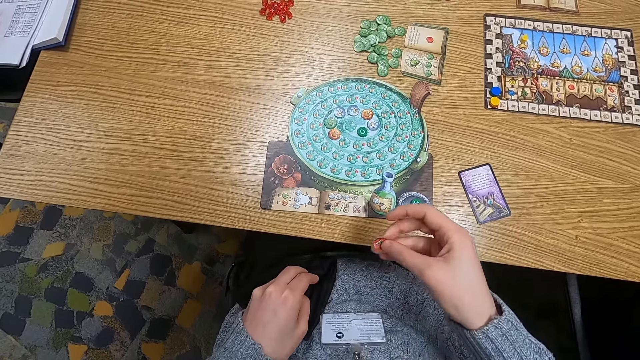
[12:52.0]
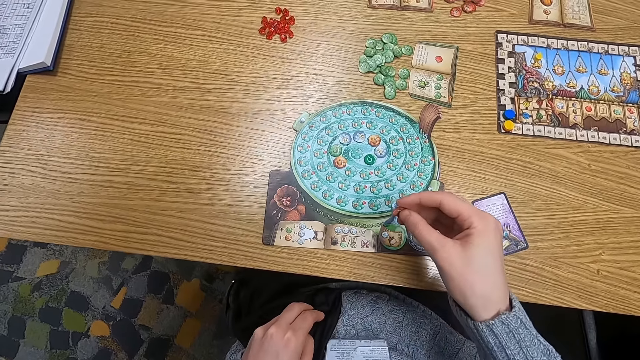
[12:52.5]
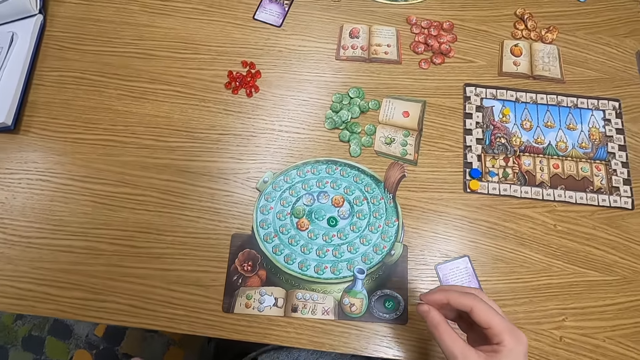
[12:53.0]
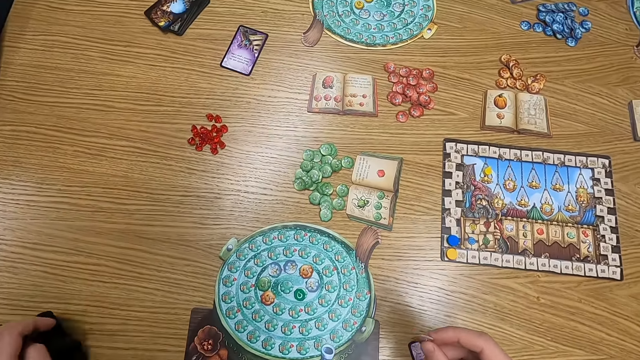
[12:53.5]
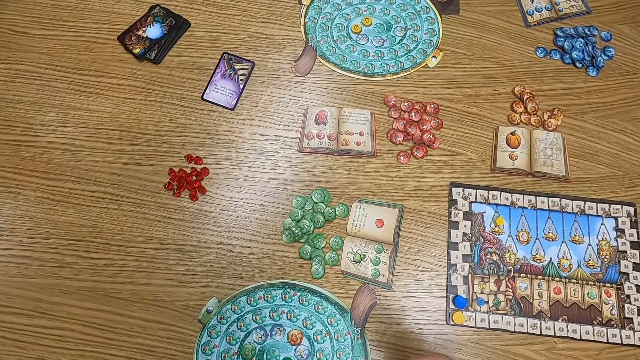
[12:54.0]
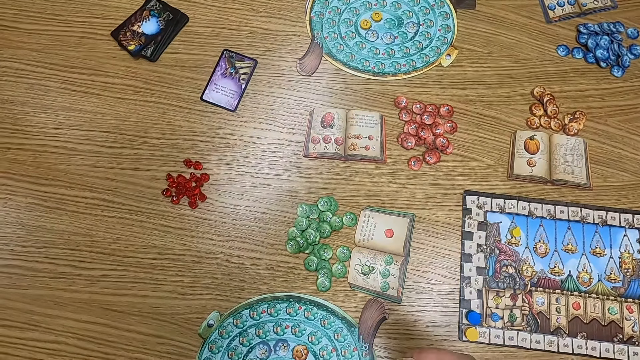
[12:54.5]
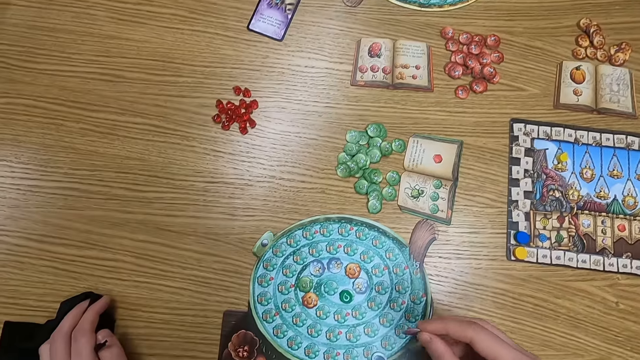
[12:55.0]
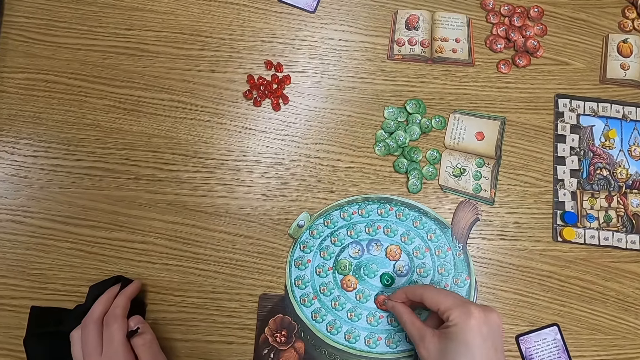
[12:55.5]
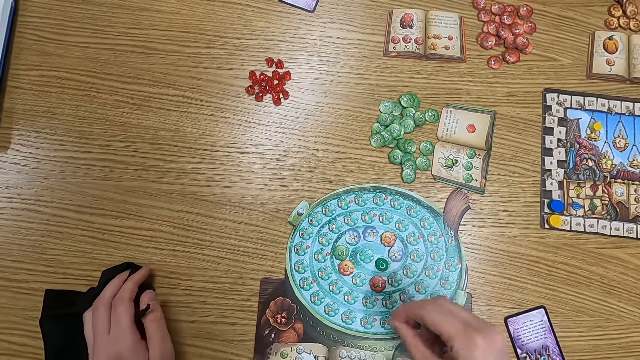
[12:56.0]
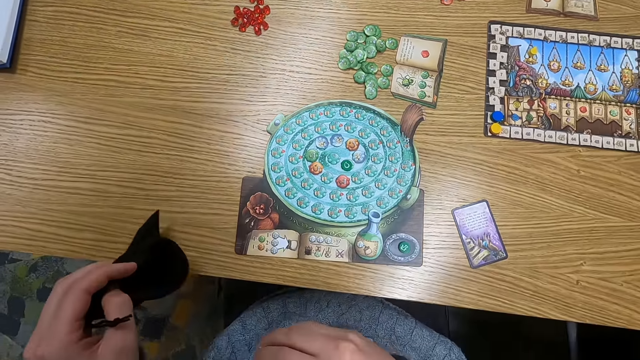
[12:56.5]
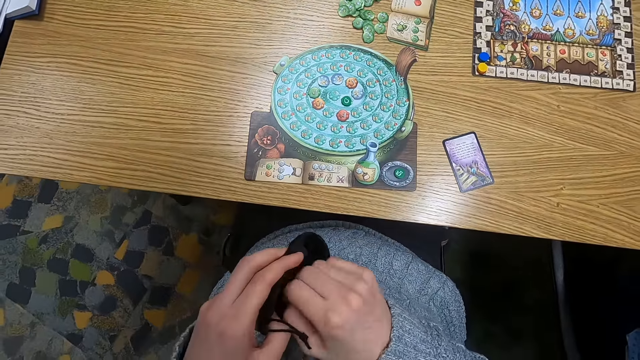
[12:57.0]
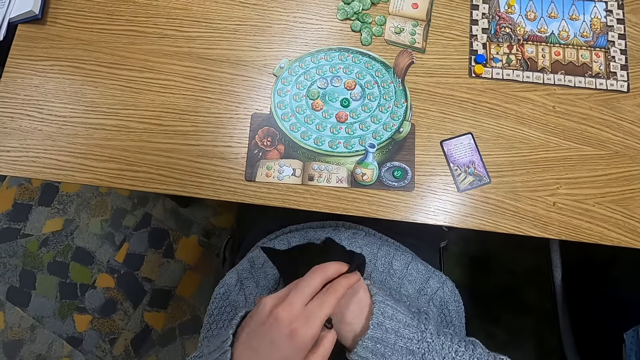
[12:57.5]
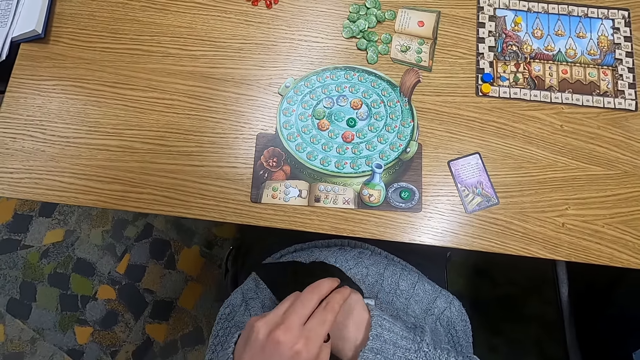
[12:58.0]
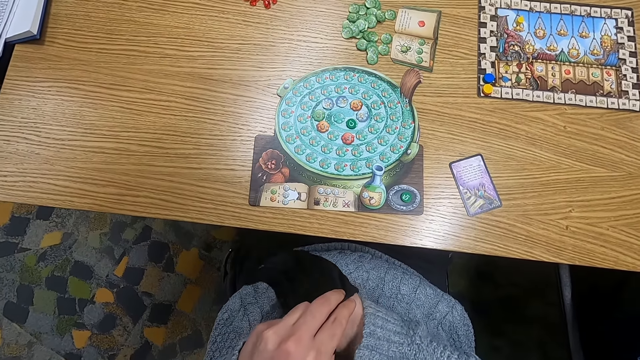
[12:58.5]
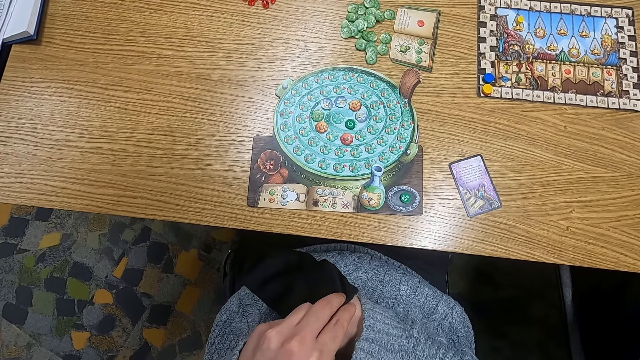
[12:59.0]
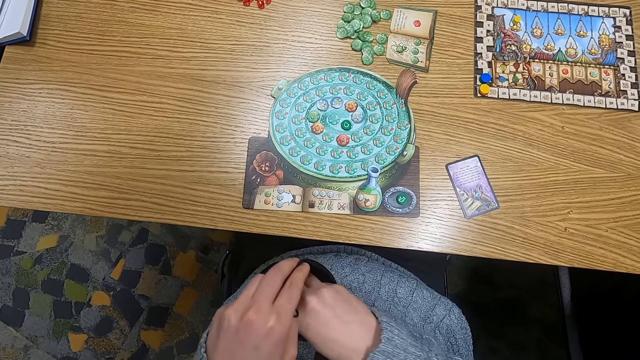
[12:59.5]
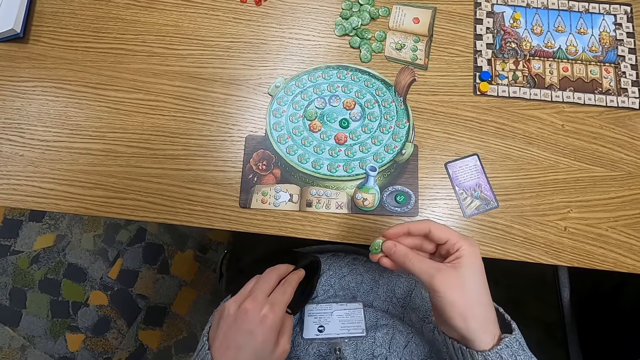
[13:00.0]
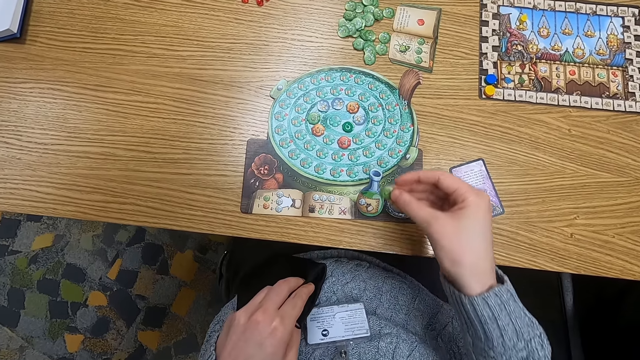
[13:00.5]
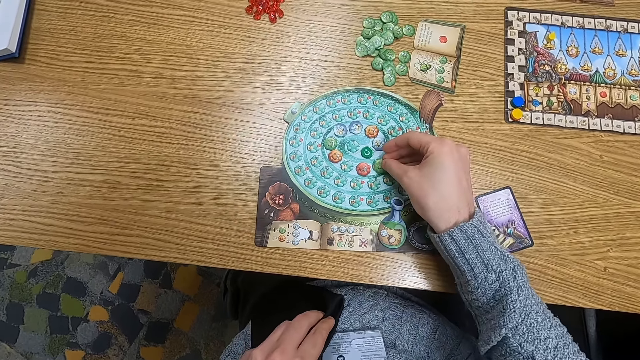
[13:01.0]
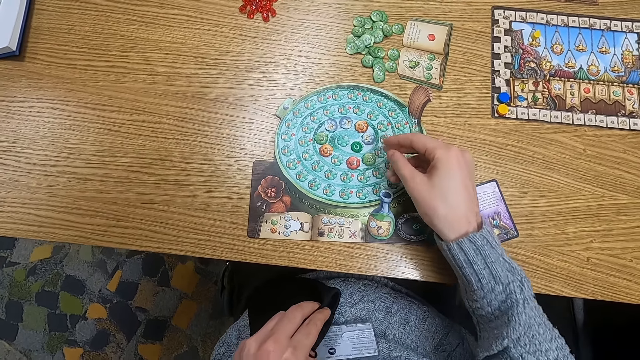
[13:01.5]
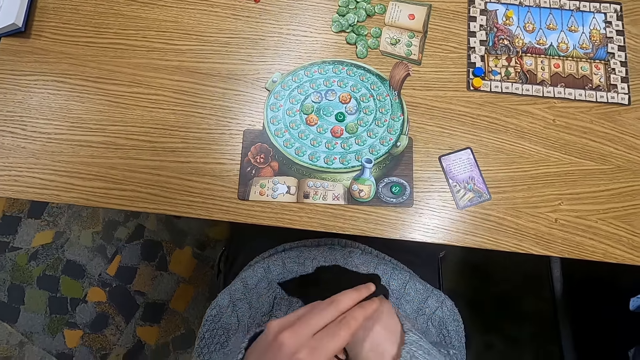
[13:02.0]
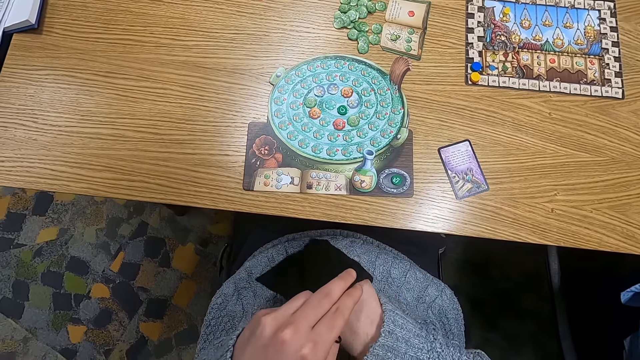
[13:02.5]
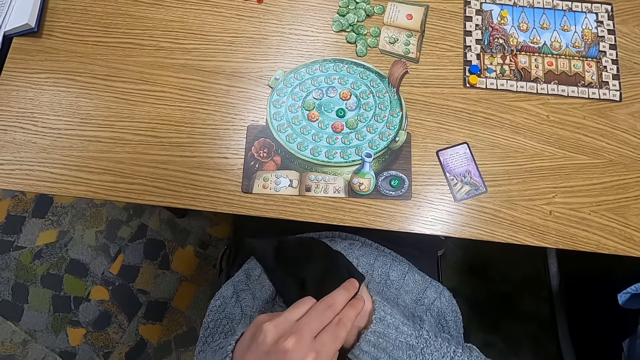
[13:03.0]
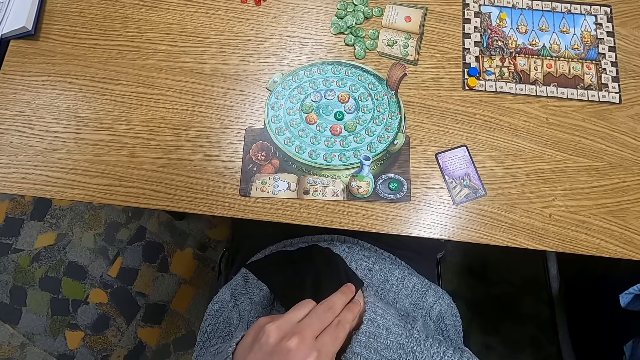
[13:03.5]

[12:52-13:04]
The camera wearer picks up a counter from a bag. They hold a point token. They turn around. They put the point token on the table. They turn around. They put a hand in the cloth bag. They pick up the counter from the bag. They hold the point token. They put the point token on the table. They put a hand in the cloth bag.

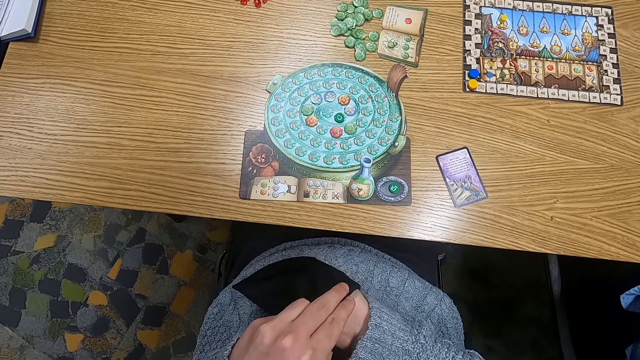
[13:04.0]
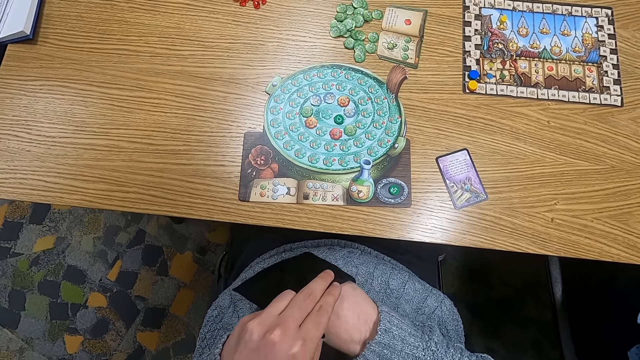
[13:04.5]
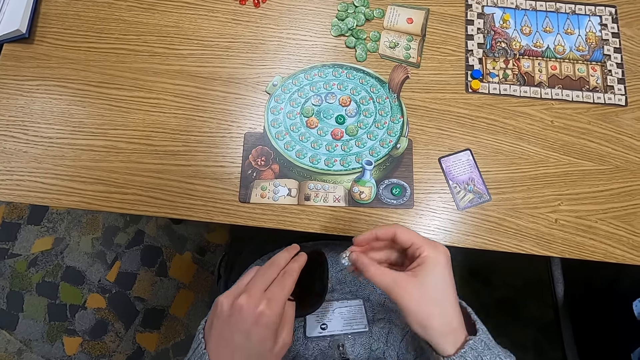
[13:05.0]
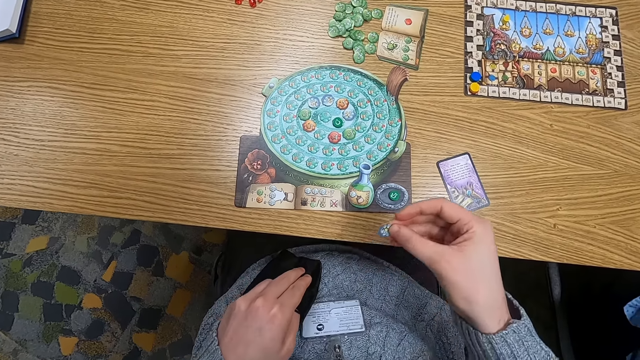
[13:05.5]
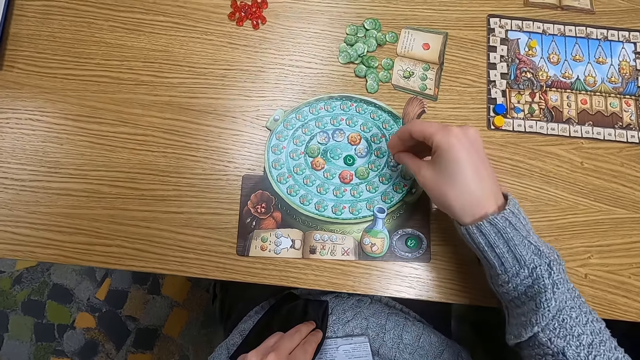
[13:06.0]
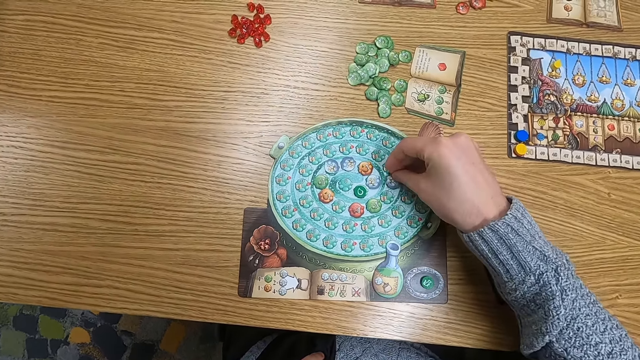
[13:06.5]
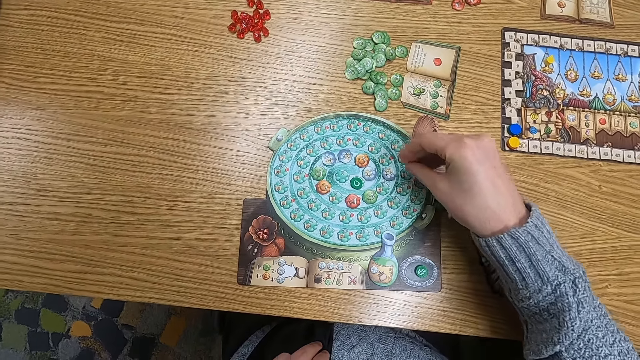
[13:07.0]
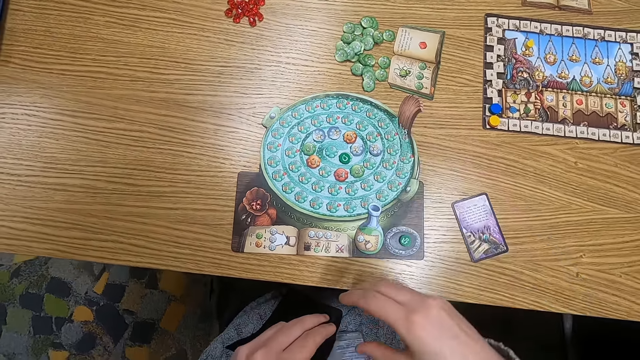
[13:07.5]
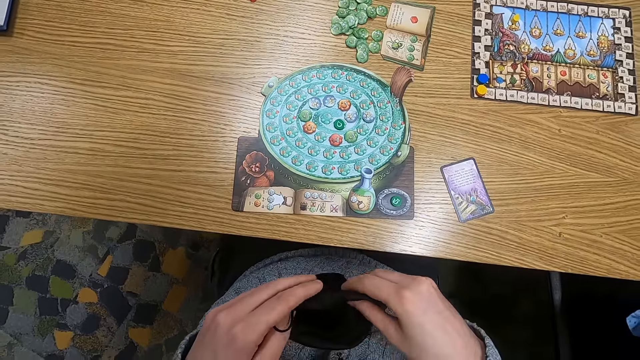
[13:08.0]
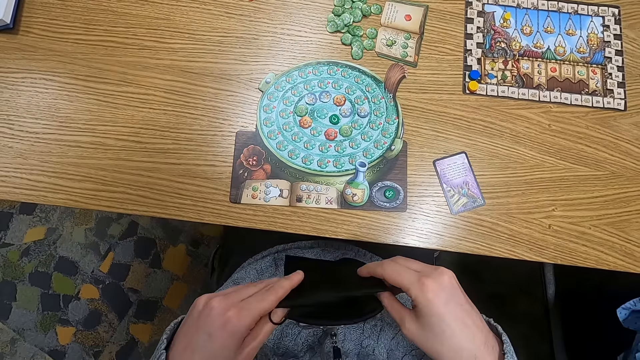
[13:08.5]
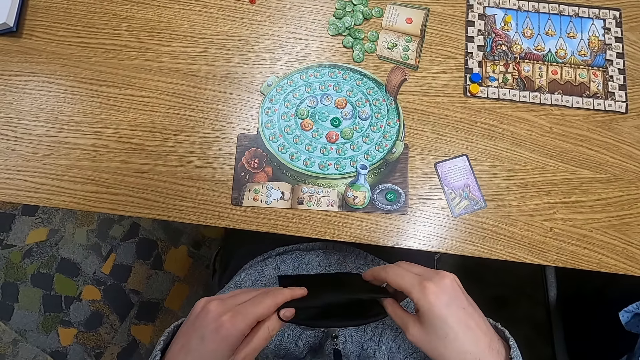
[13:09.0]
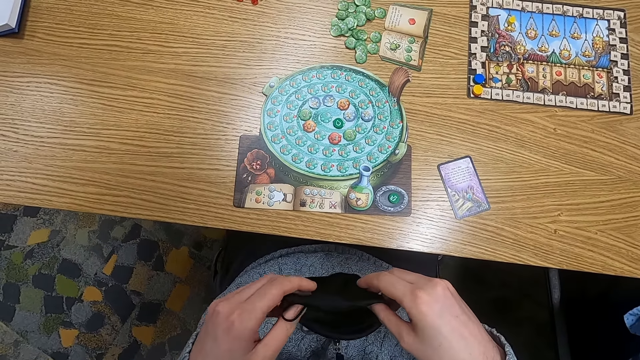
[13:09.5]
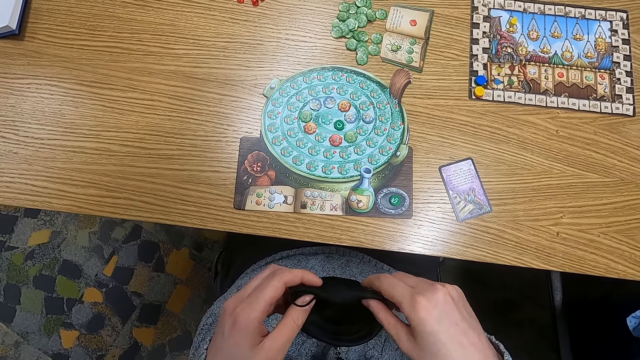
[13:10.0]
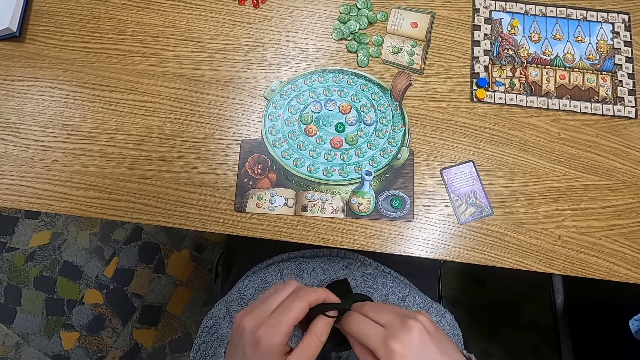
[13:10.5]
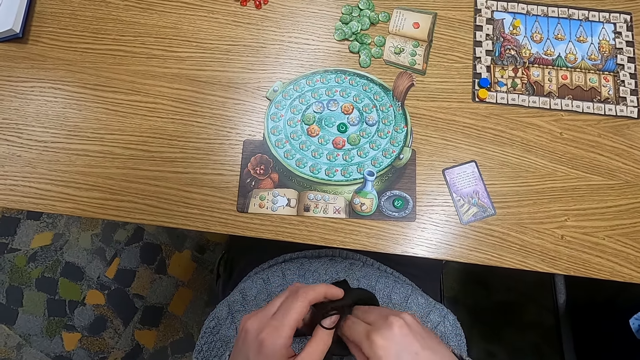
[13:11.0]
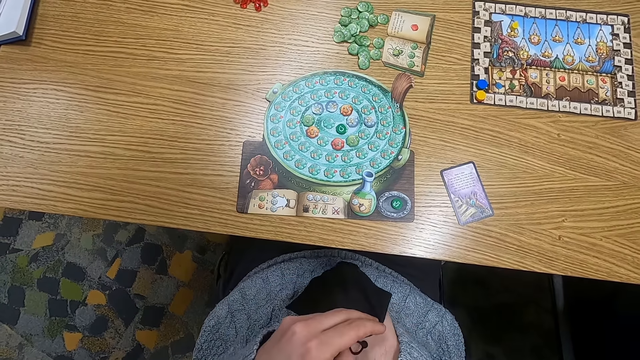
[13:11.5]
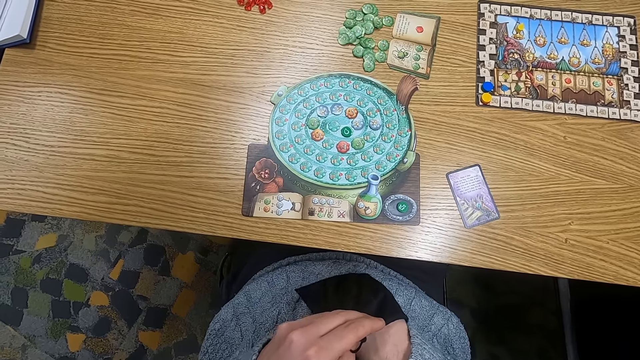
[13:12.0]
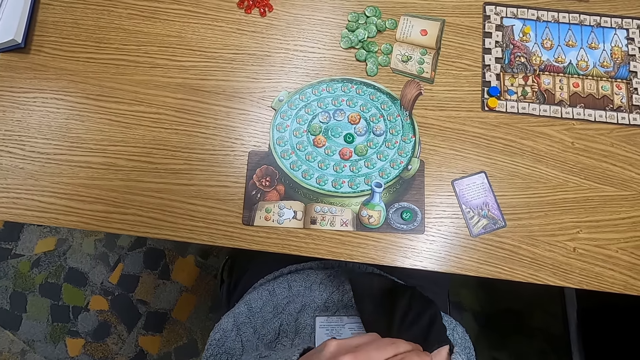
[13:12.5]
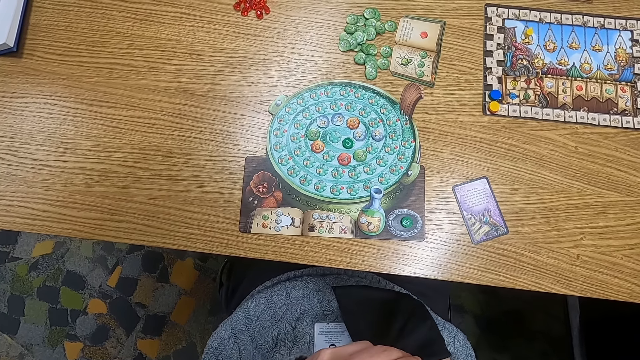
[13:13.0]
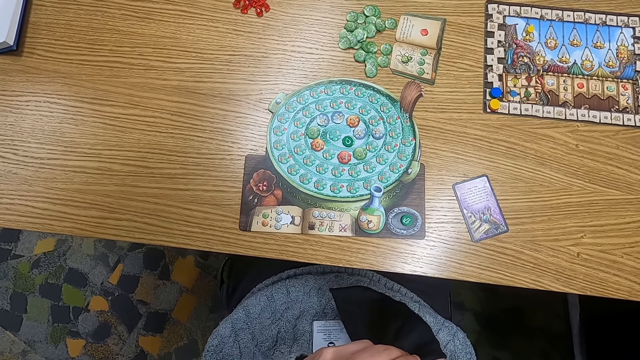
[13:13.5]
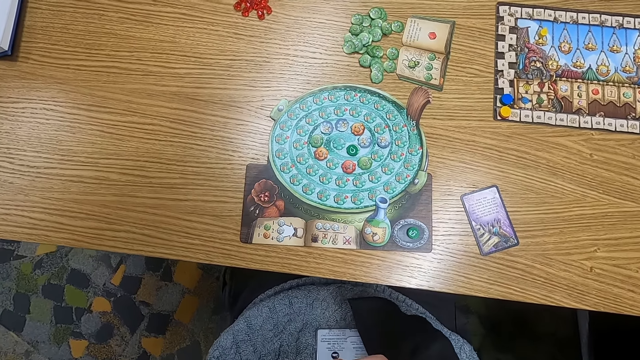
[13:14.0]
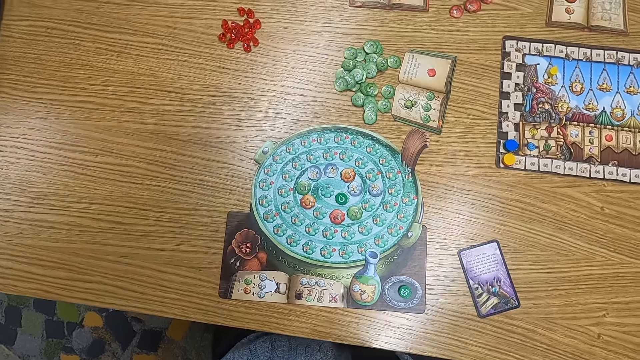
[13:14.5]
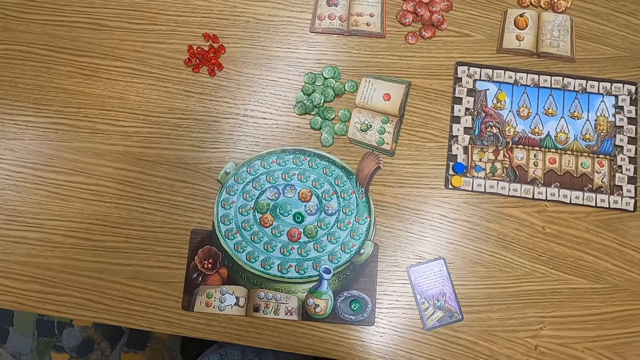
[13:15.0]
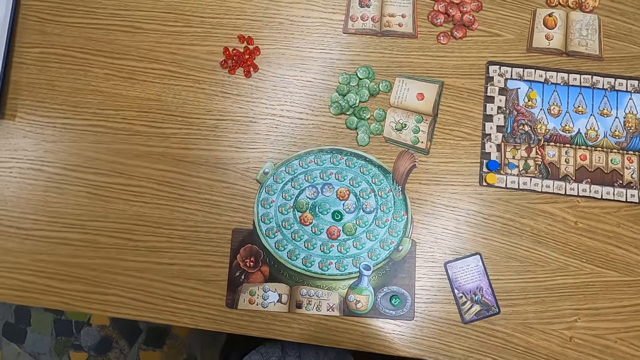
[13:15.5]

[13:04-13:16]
The camera wearer picks up a counter from a bag. They hold a point token. They put the point token on the table. They hold a cloth bag. They put a hand in the cloth bag. They turn around.
